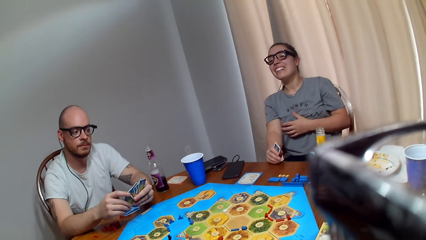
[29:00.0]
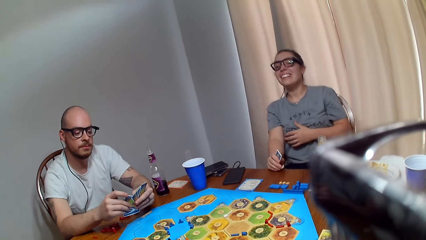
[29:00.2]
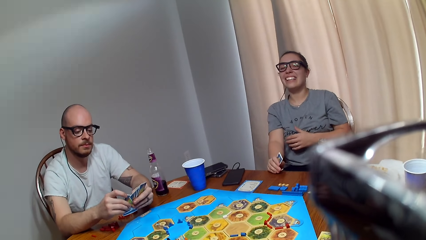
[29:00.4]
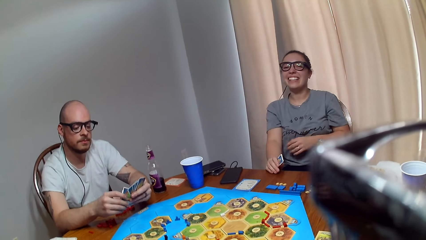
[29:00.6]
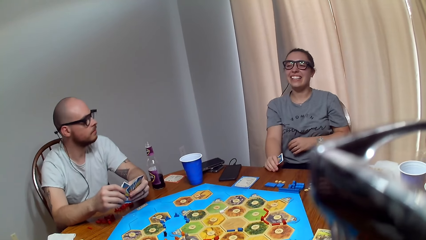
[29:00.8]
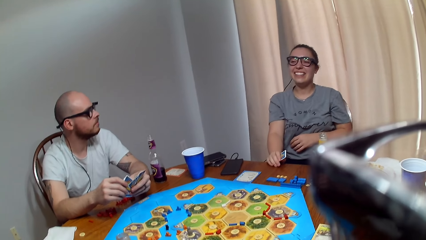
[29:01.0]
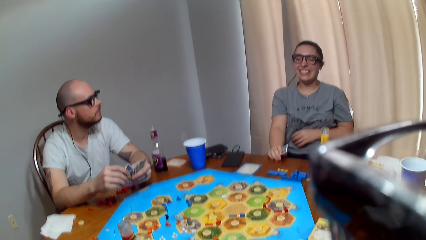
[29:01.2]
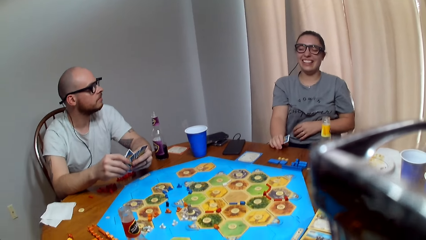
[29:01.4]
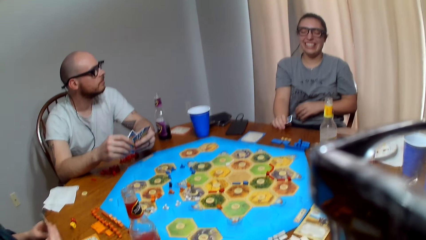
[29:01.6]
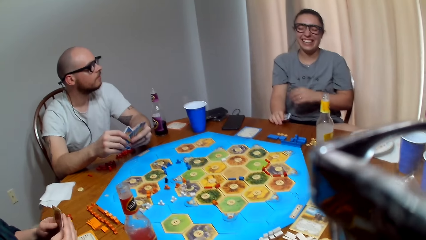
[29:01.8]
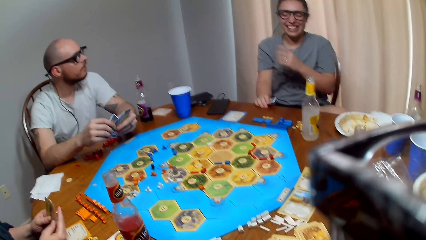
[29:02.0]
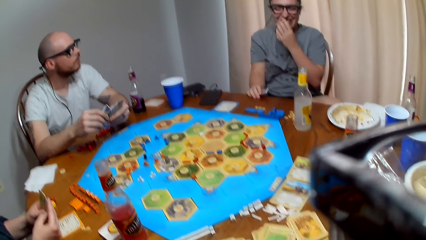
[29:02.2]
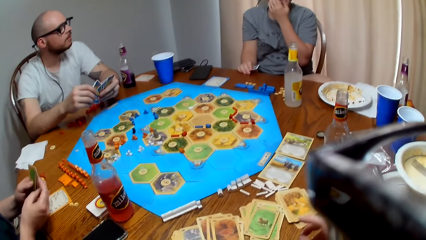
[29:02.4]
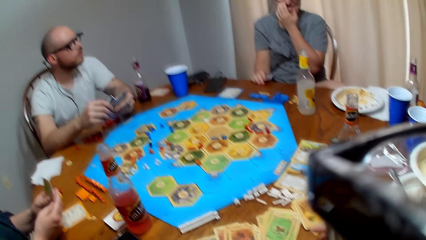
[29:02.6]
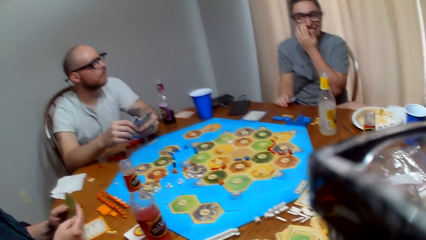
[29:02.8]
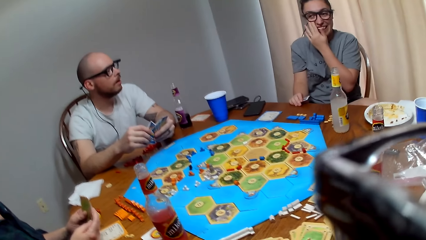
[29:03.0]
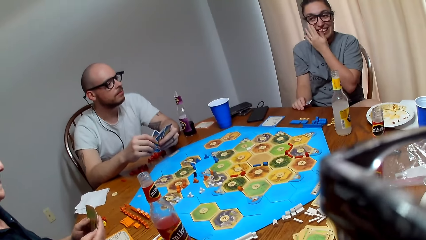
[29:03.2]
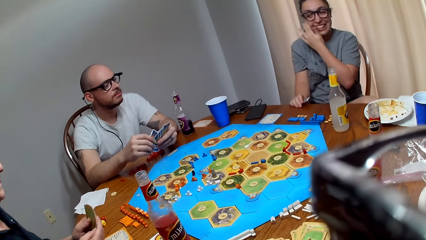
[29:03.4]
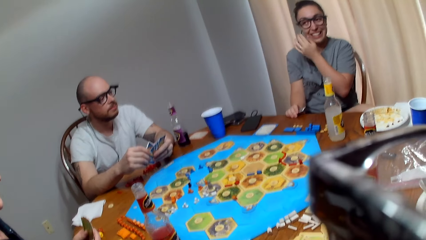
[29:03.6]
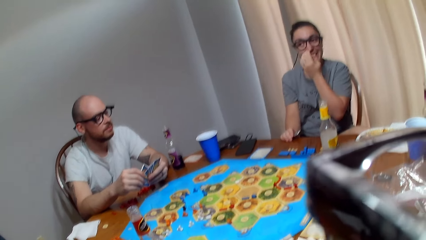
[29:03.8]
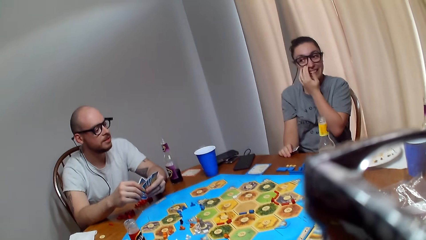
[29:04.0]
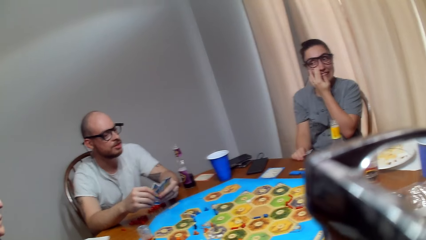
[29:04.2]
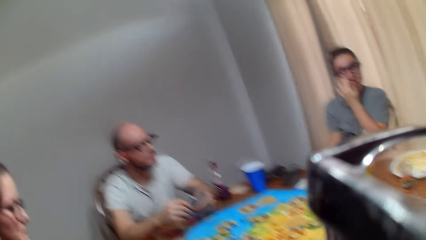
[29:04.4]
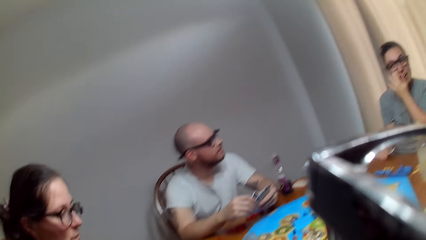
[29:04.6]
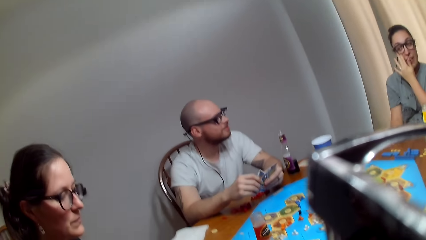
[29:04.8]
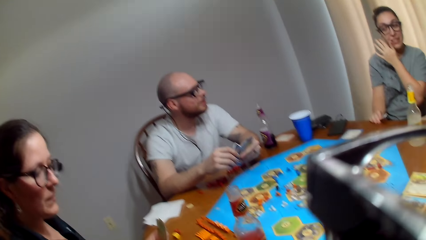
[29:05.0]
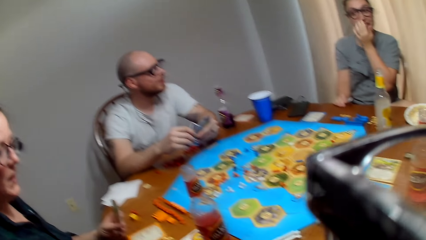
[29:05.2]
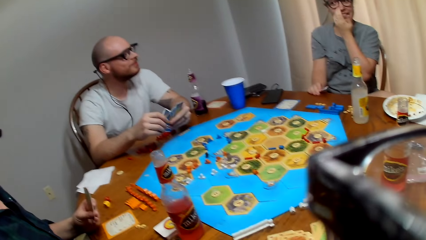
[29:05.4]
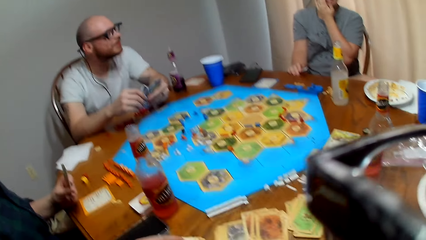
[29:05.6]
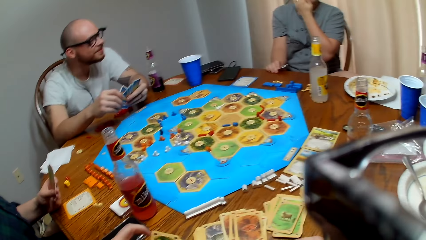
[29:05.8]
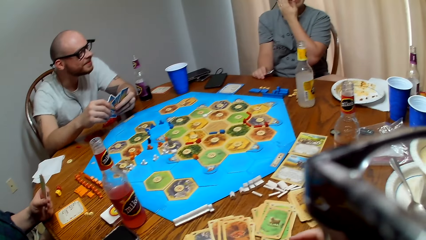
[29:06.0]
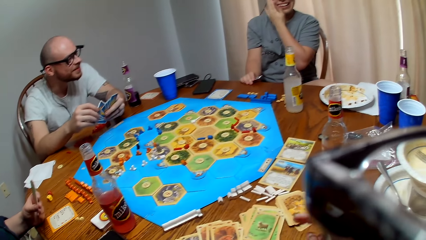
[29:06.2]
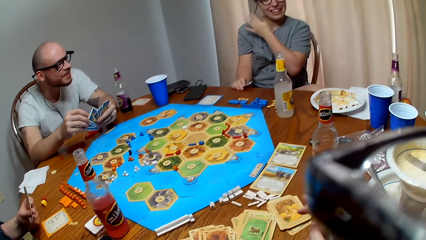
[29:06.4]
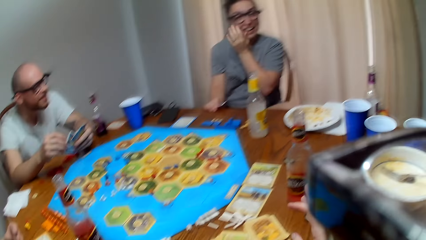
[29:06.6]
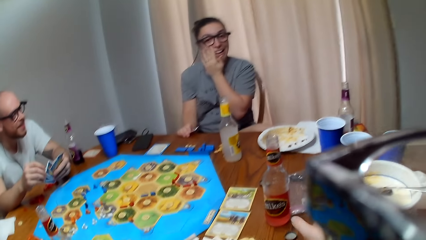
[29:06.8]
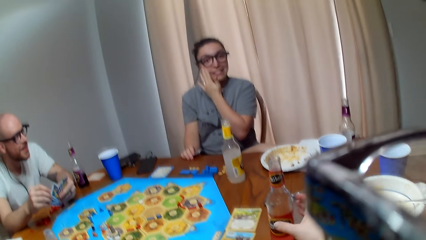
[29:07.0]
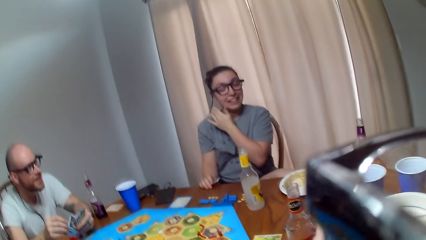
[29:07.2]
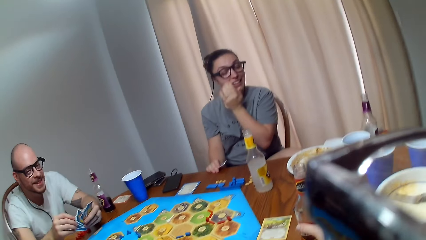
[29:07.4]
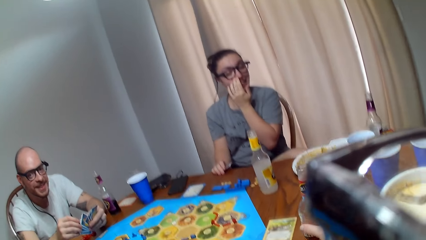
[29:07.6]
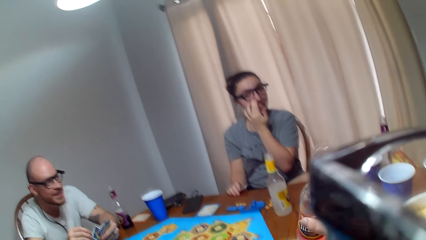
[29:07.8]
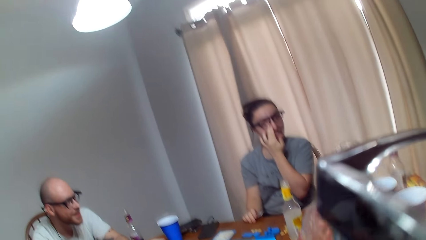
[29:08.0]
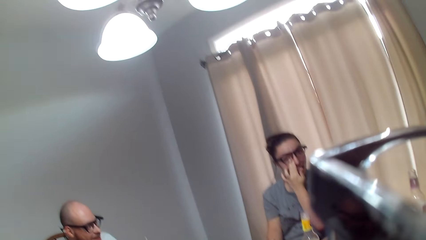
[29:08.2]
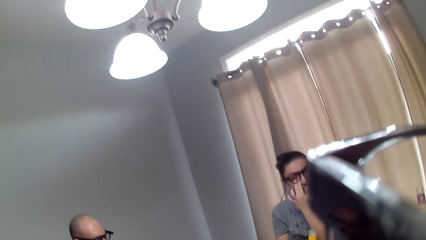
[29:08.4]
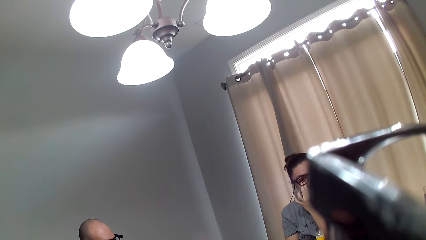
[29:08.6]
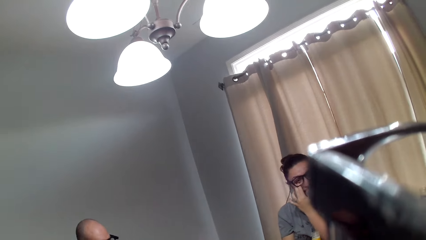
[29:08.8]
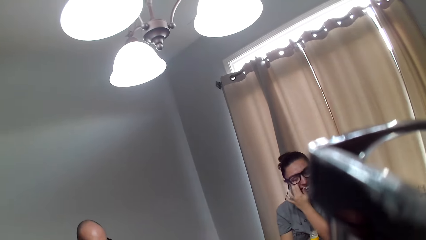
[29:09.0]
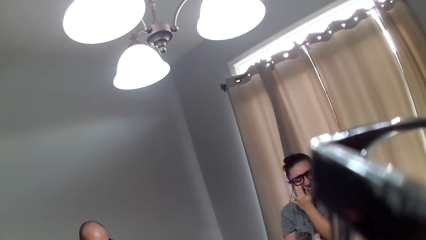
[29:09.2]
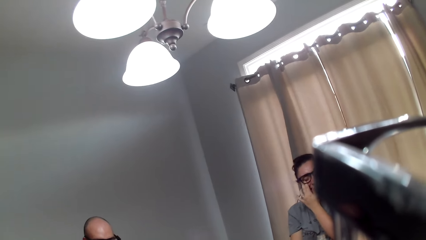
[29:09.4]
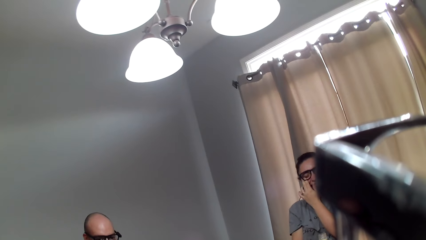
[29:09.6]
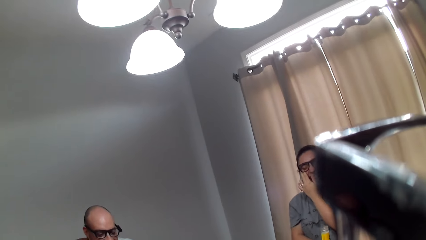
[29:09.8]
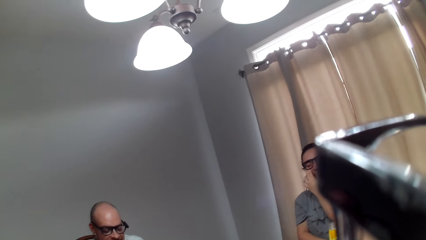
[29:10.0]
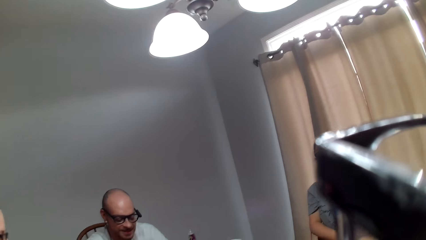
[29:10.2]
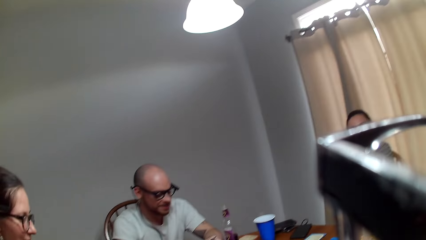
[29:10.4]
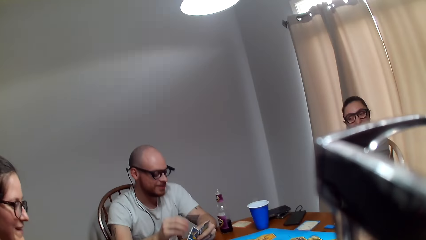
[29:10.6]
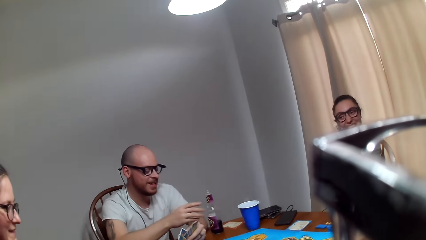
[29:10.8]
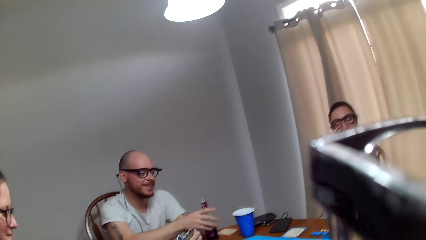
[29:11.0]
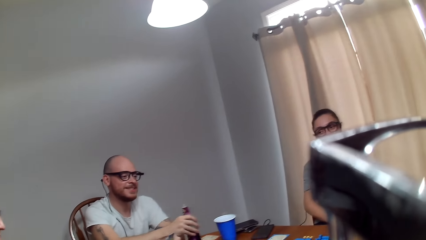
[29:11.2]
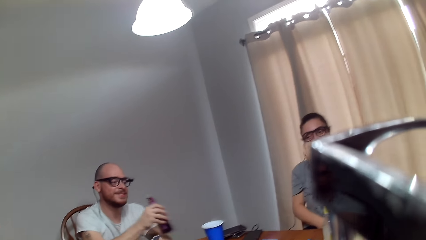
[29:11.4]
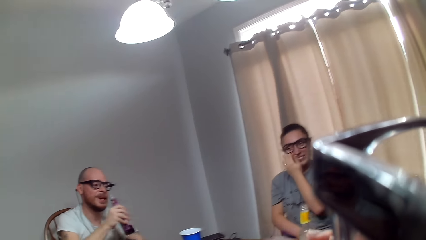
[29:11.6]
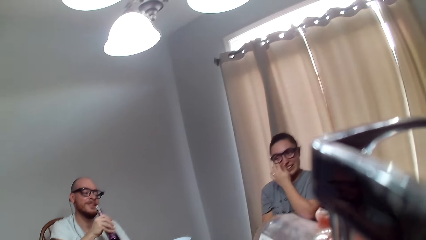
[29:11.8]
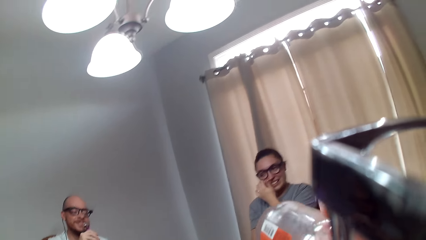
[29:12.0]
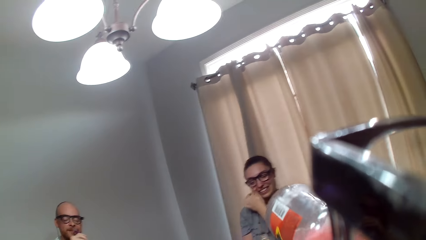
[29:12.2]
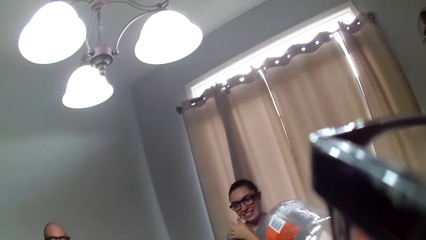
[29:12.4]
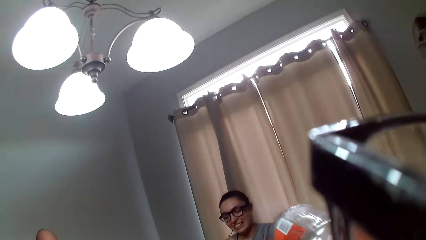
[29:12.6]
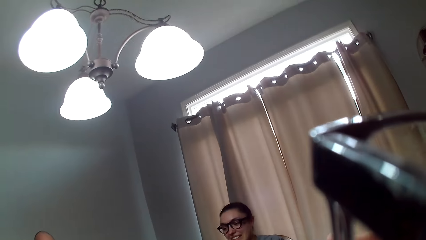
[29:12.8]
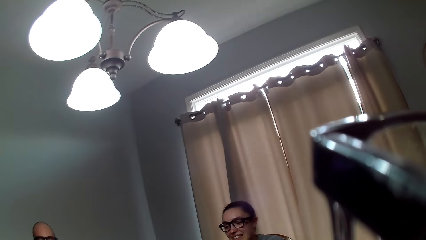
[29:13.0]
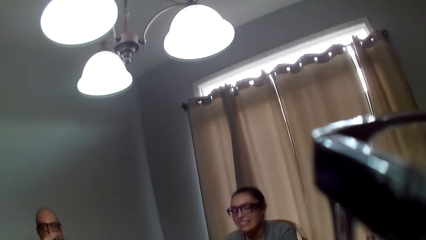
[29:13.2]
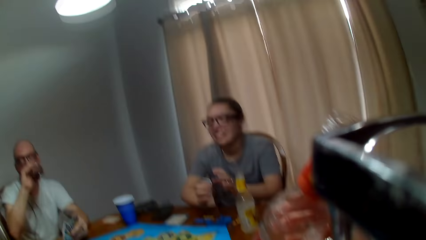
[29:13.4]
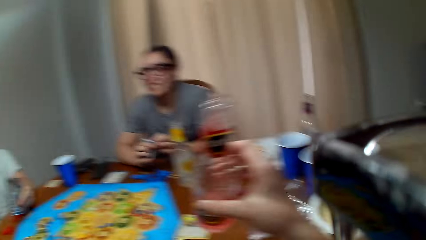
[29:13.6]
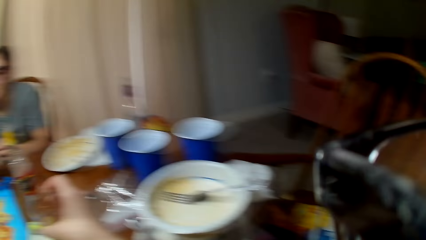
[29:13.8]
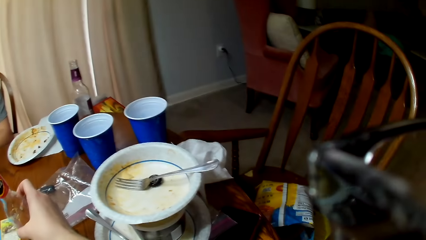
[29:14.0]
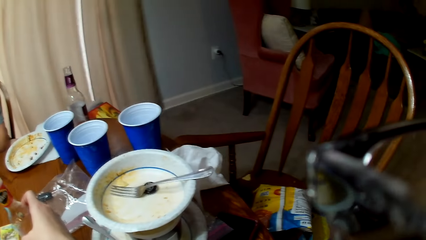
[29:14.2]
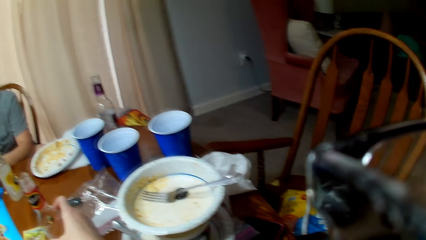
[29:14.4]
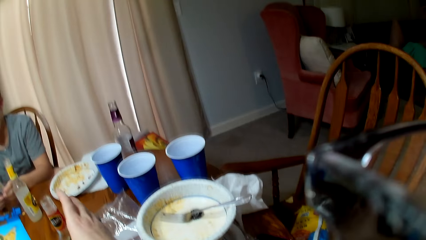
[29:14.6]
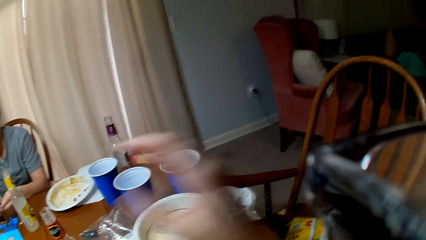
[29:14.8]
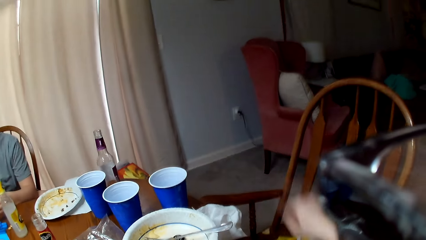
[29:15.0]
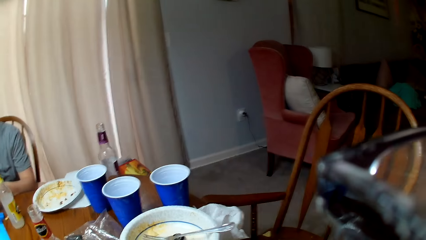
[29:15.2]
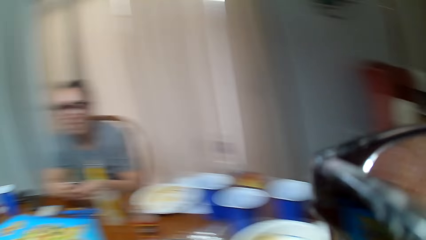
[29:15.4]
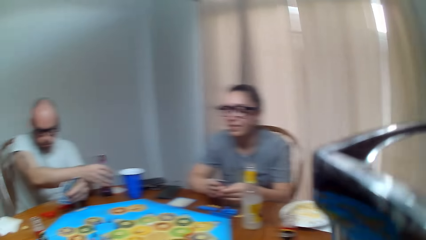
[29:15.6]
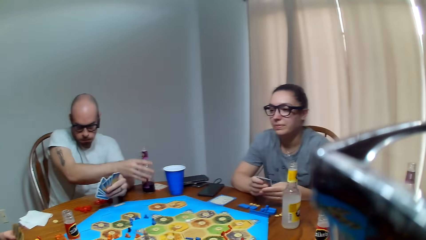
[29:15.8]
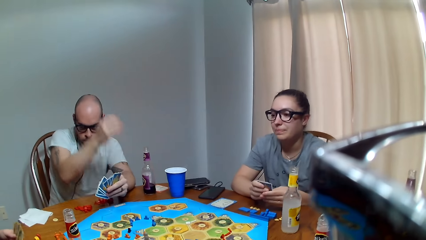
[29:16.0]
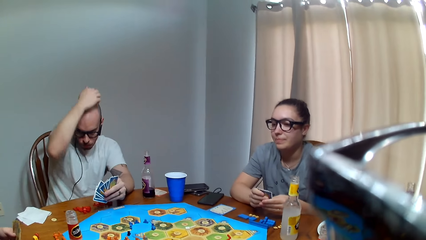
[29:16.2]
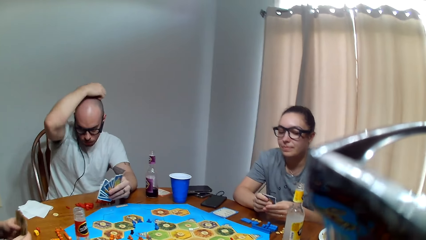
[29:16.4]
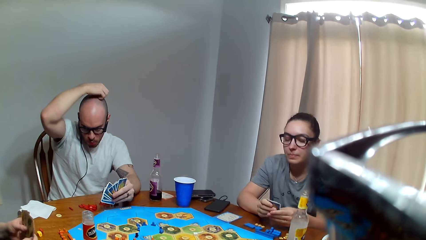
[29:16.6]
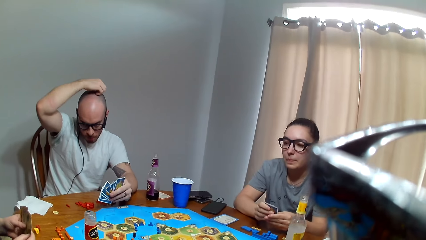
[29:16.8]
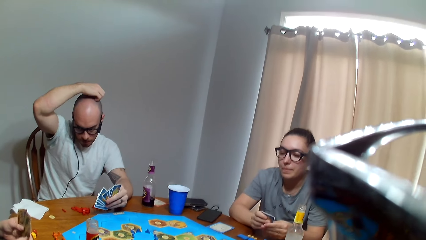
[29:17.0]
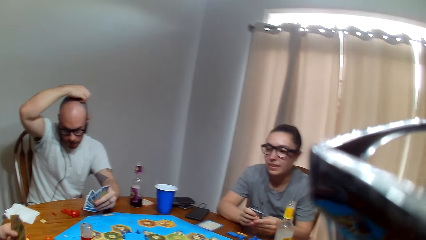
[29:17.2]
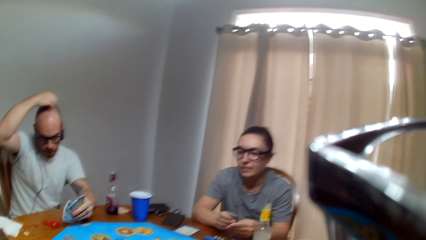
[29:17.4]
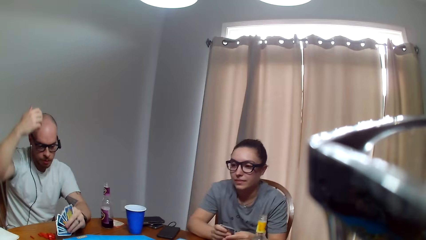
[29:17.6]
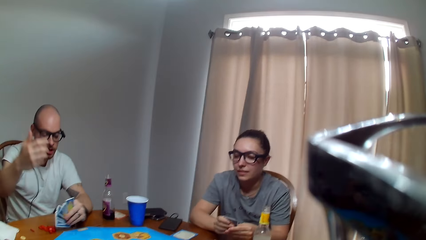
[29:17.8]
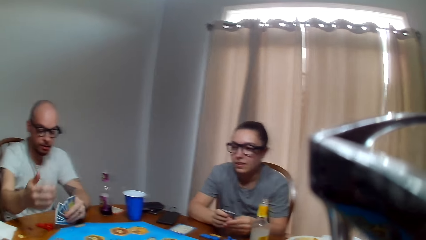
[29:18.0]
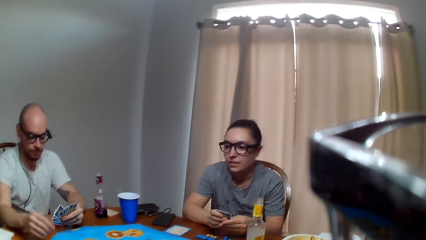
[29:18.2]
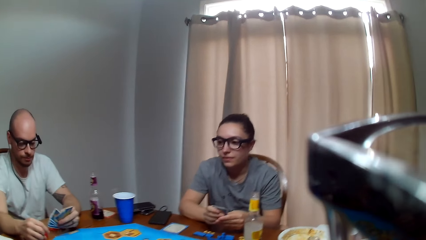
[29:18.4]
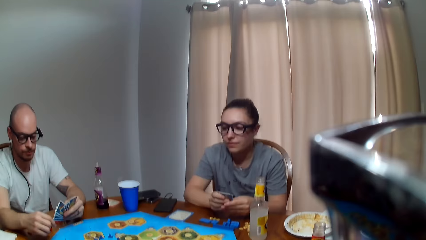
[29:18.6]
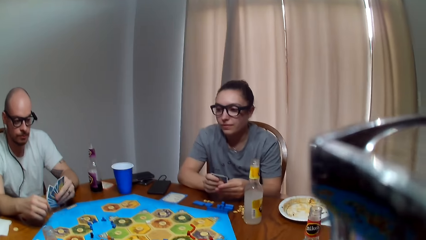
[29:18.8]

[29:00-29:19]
The camera wearer speaks. A woman holds cards. The camera wearer makes a remark. A man speaks to another woman. The other woman wipes her face. The camera wearer converses with the first woman. They grip the bottle. They pick up her beverage. The man picks up the bottle. The man speaks to the other woman. The camera wearer drinks her beverage. The man drinks juice. The camera wearer places the bottle on the table. The man lays the bottle on the table. The man scratches his head. The man asks a question.
